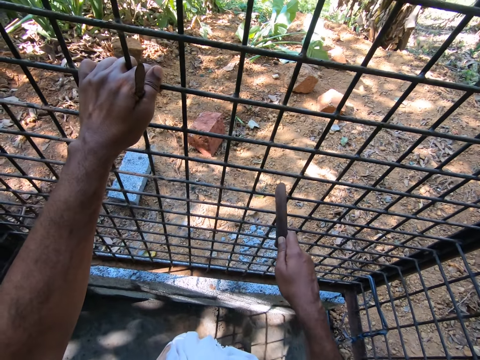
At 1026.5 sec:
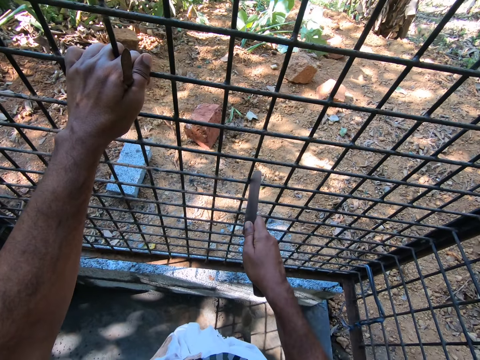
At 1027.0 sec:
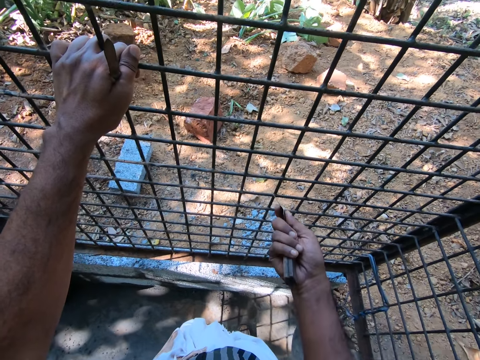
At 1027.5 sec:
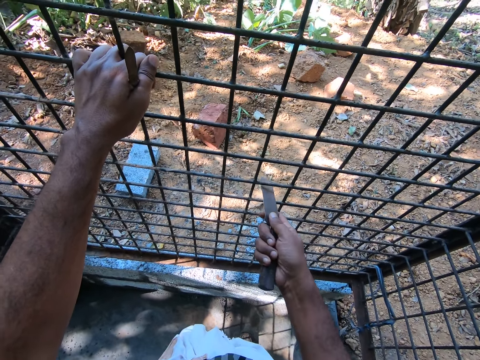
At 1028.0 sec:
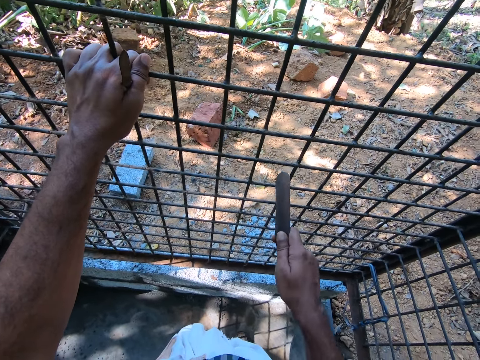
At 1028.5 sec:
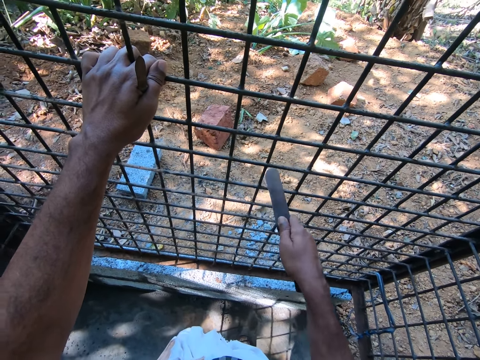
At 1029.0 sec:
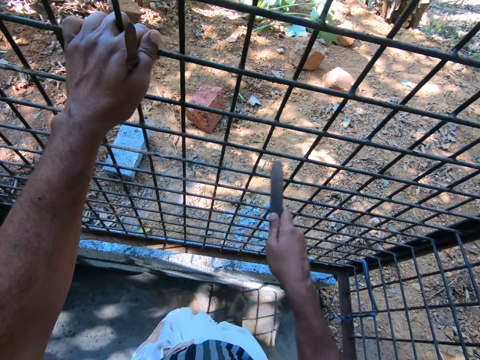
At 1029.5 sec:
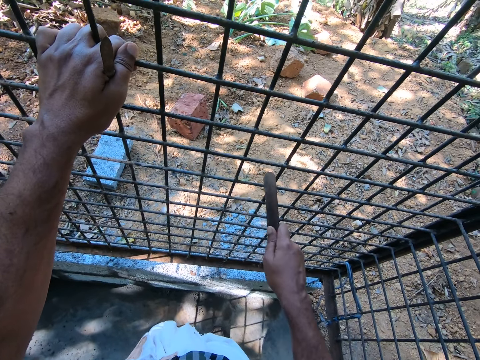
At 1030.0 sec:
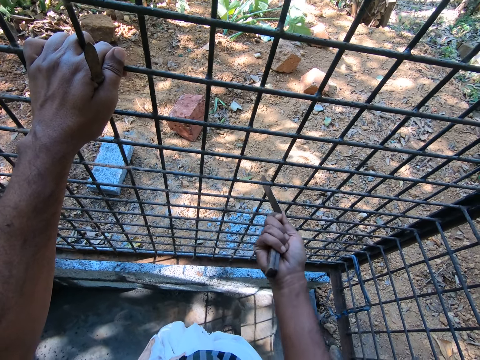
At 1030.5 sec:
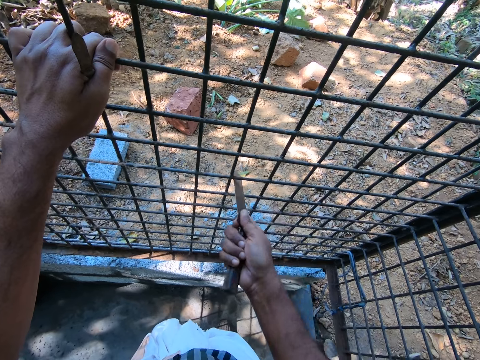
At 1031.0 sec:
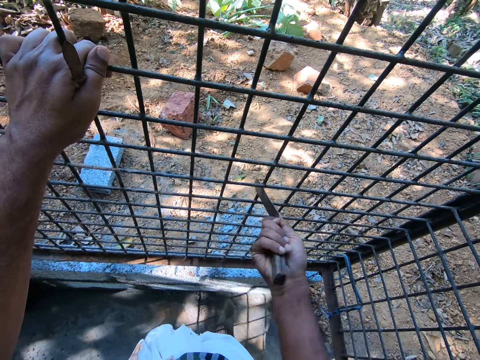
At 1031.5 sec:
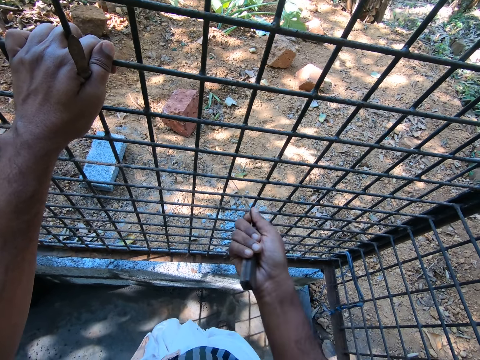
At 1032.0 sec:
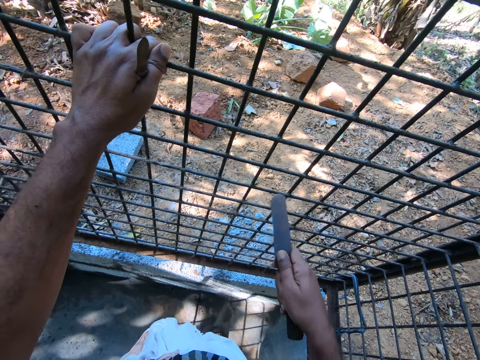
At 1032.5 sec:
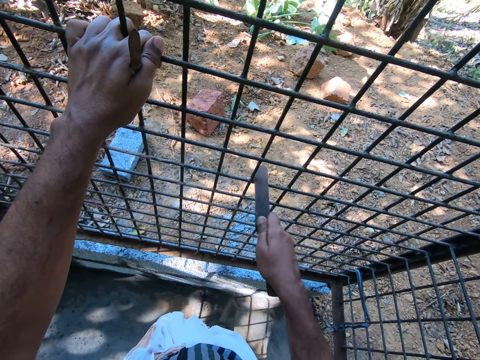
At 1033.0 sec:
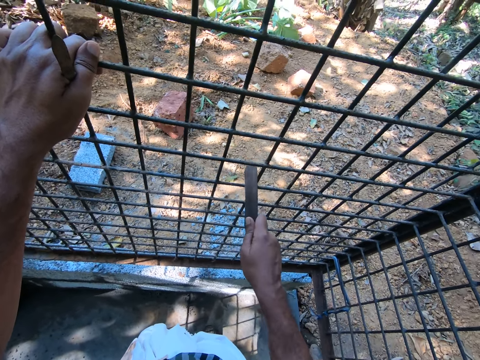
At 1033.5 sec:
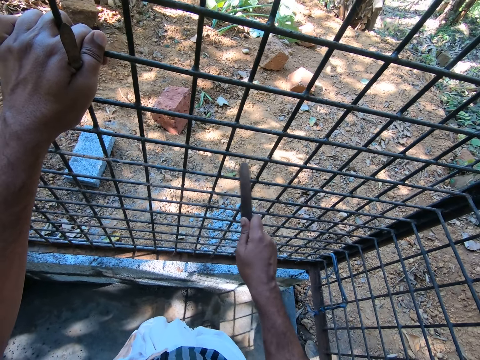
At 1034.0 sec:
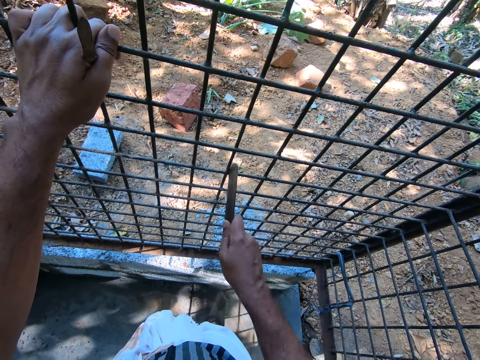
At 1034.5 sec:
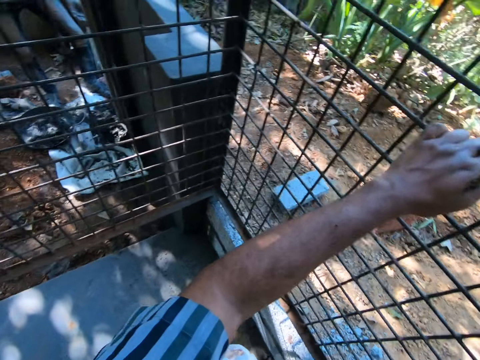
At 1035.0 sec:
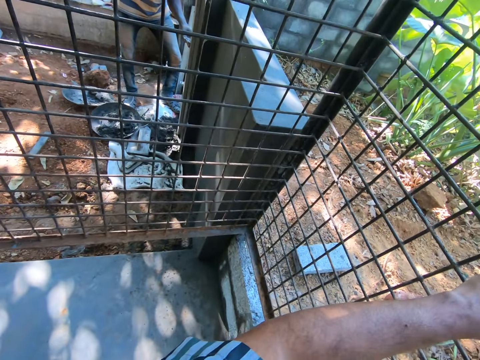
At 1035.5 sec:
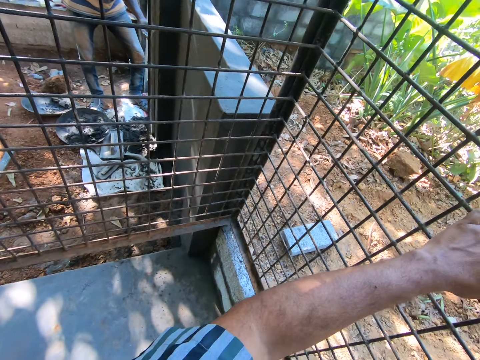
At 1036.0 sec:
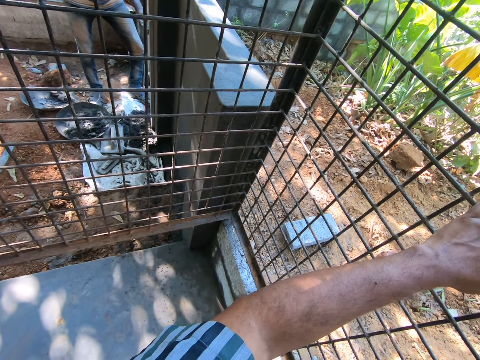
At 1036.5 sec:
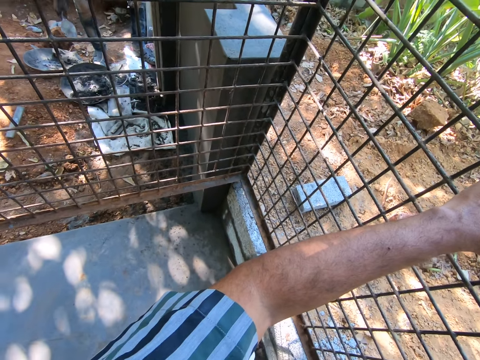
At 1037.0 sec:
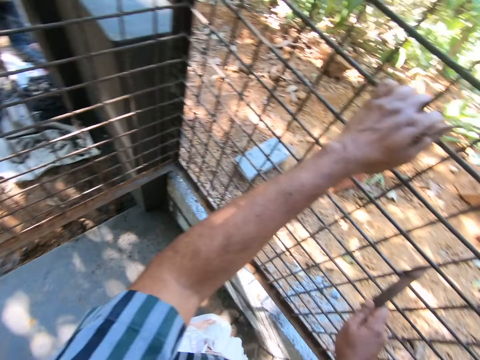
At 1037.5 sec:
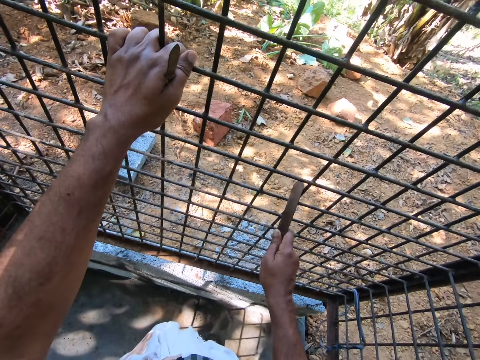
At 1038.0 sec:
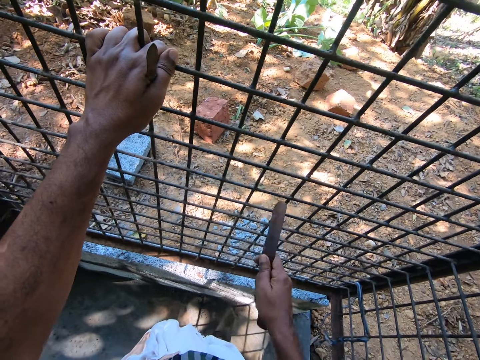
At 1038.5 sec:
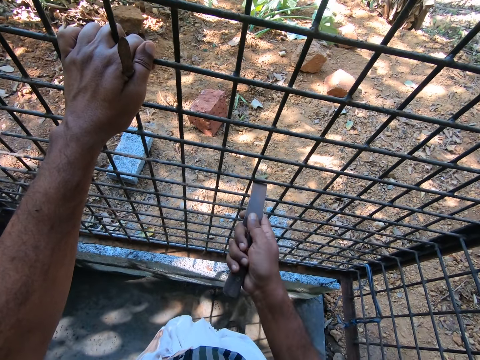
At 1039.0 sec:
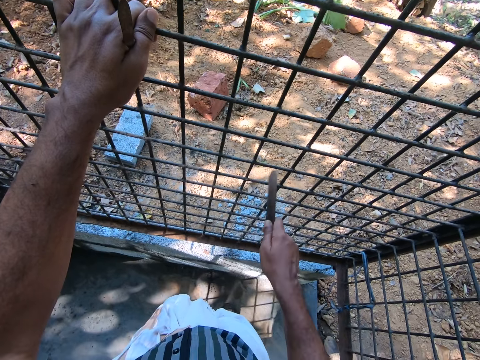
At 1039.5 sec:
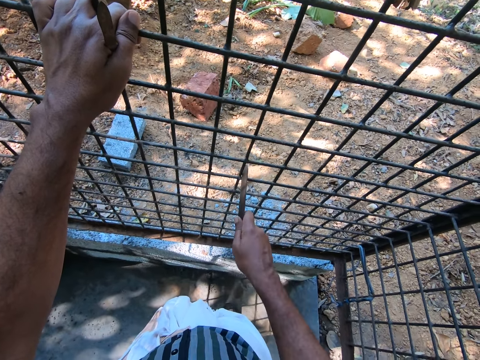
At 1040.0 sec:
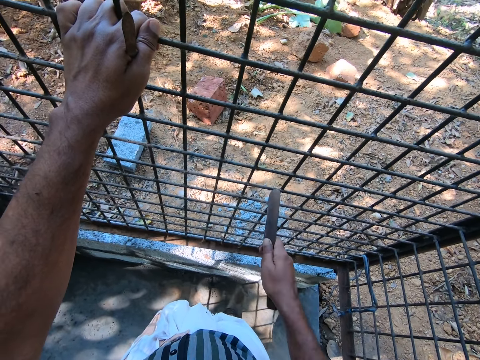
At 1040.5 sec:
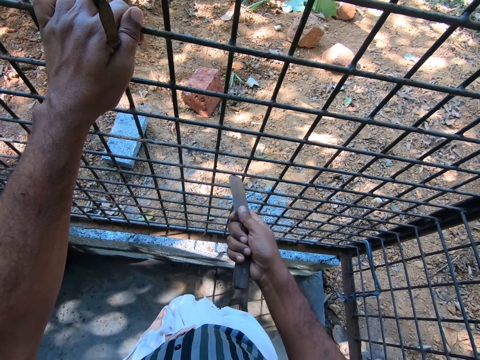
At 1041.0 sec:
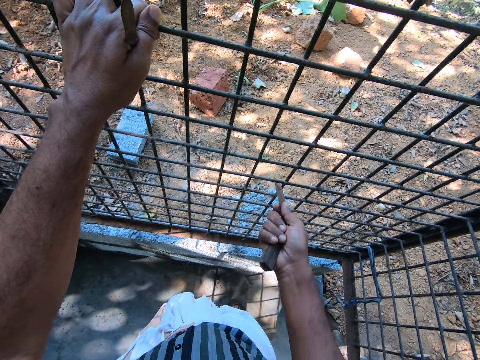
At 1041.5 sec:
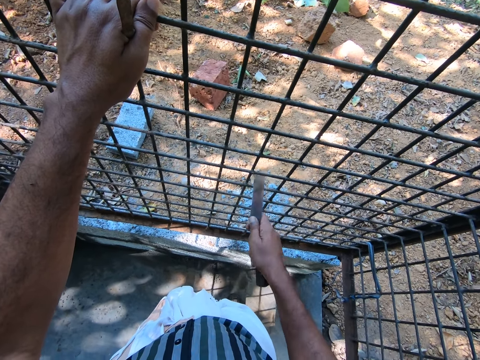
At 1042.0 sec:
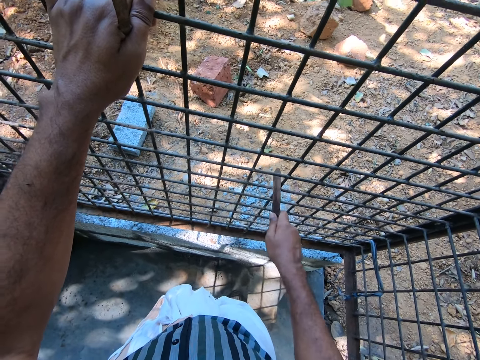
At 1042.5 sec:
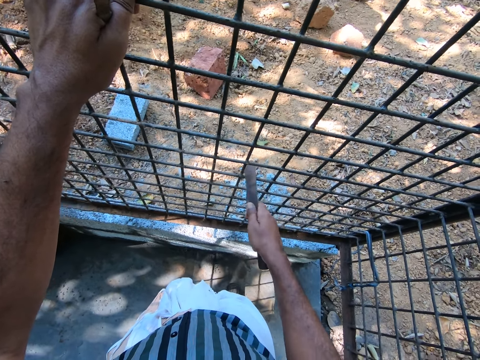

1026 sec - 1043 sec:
The camera wearer scratches the wire mesh with a file. They look around the room. They scratch the wire mesh with the file.

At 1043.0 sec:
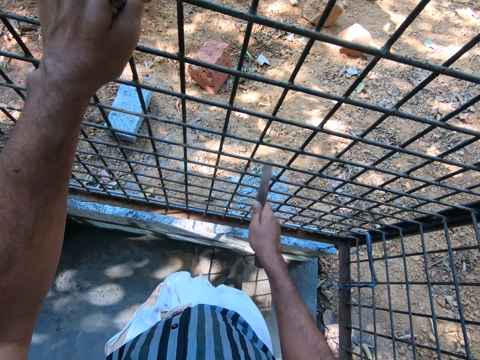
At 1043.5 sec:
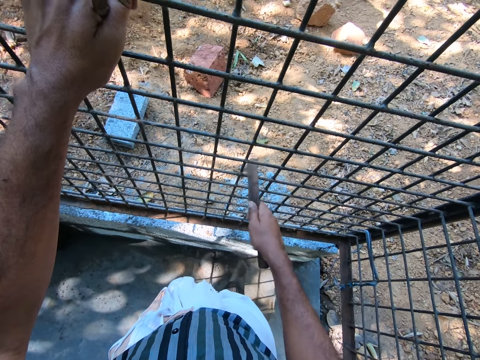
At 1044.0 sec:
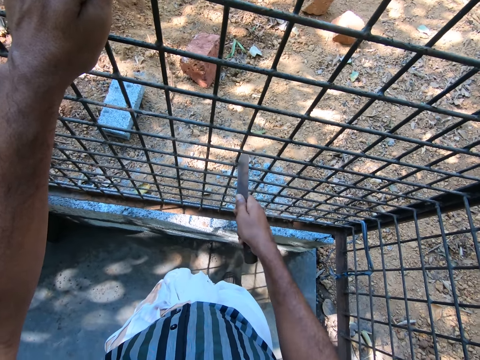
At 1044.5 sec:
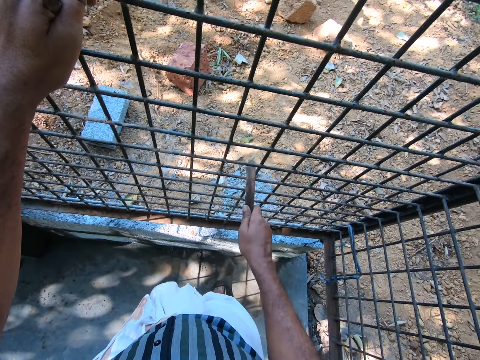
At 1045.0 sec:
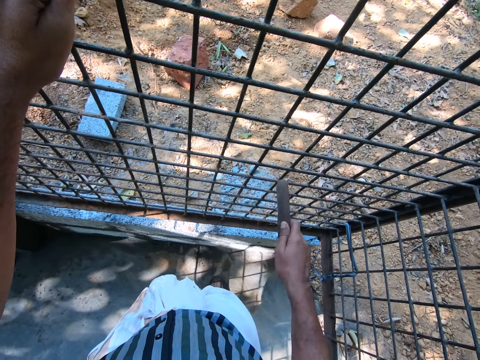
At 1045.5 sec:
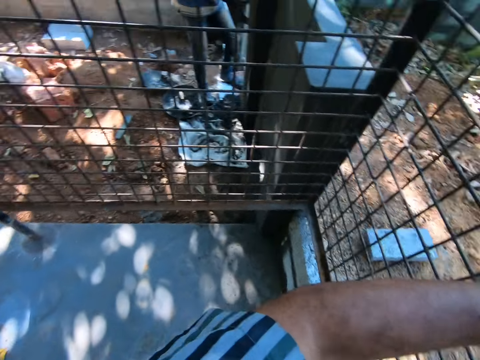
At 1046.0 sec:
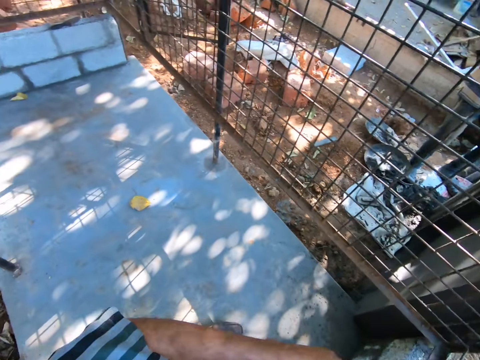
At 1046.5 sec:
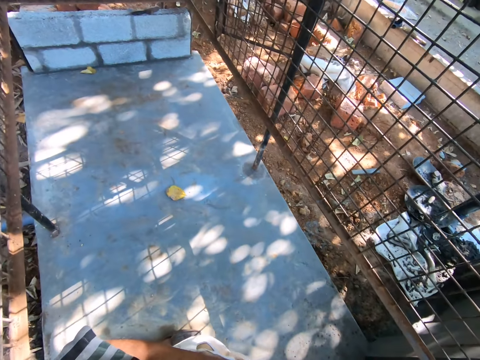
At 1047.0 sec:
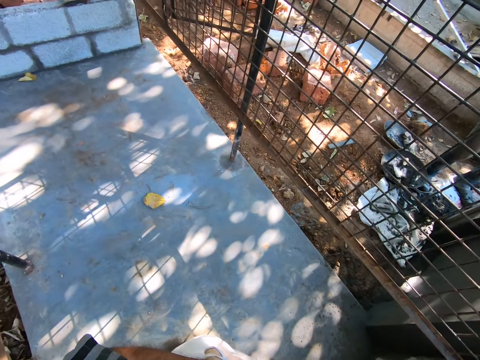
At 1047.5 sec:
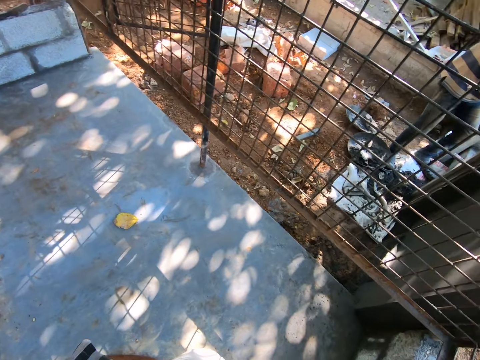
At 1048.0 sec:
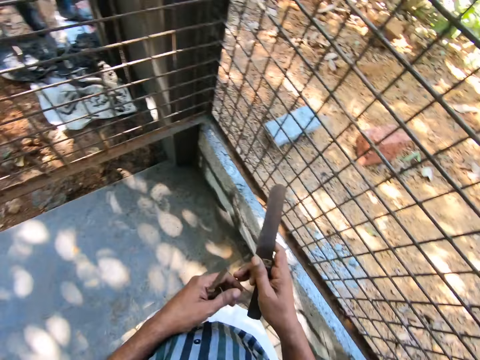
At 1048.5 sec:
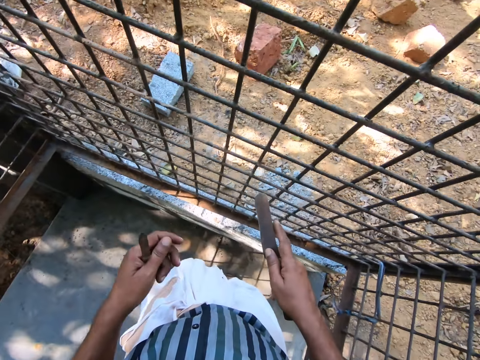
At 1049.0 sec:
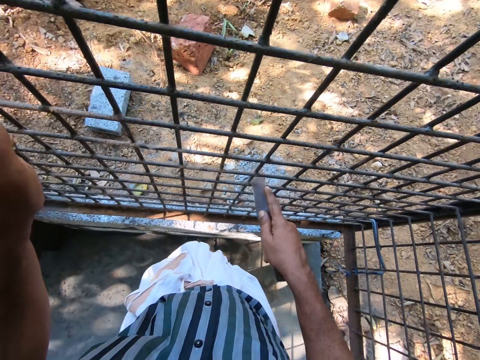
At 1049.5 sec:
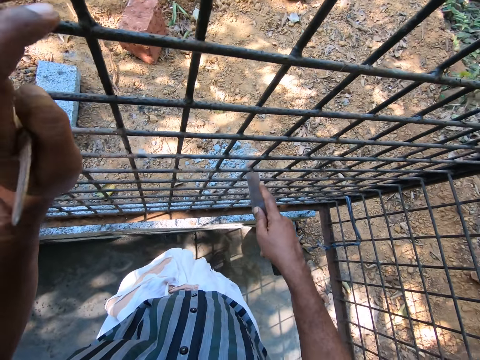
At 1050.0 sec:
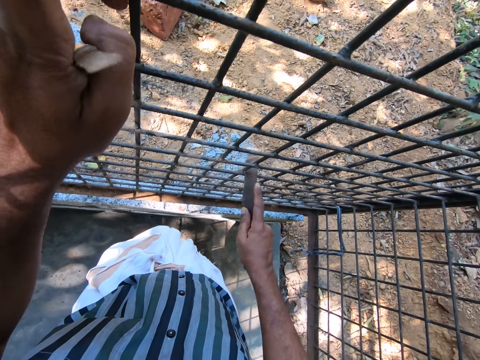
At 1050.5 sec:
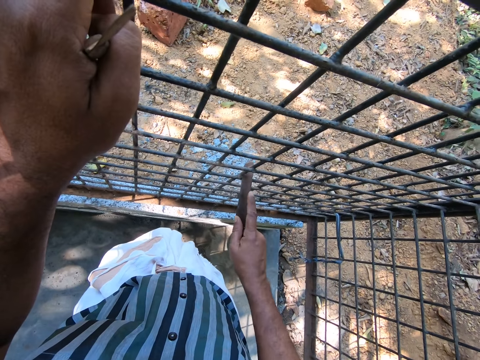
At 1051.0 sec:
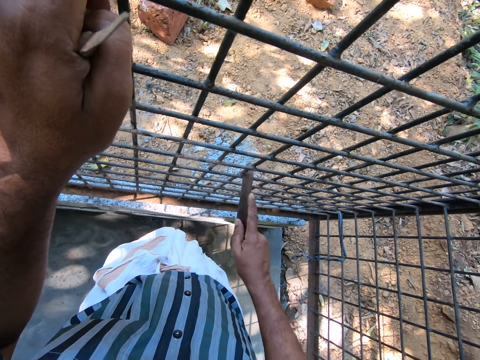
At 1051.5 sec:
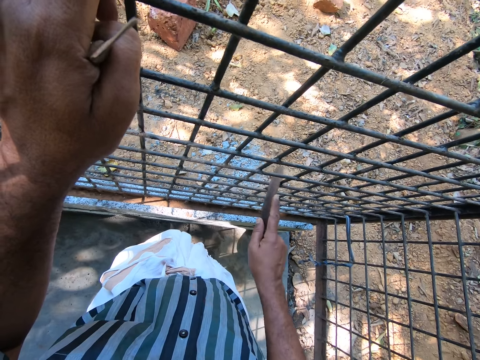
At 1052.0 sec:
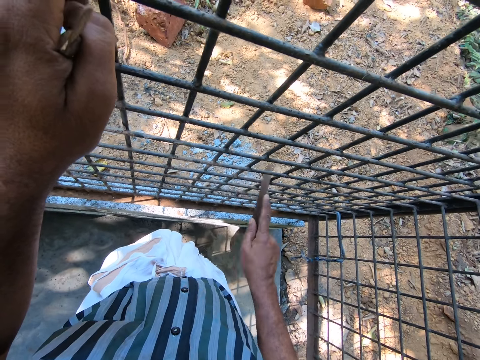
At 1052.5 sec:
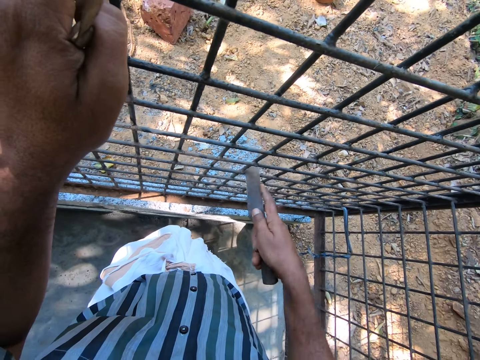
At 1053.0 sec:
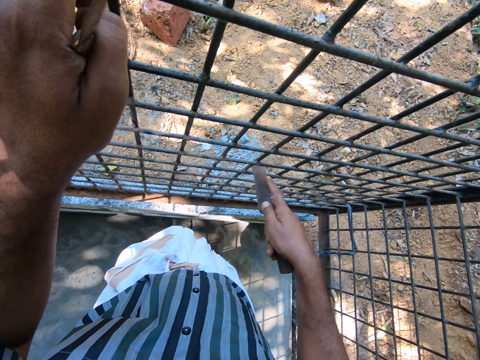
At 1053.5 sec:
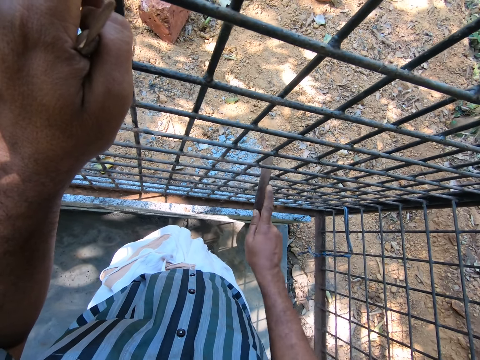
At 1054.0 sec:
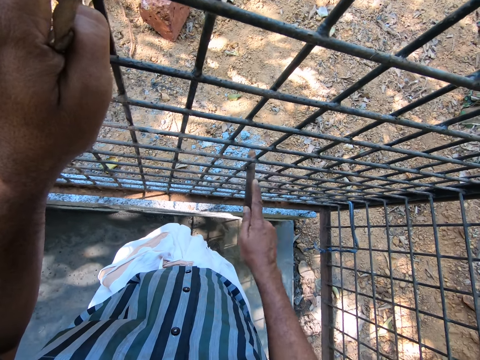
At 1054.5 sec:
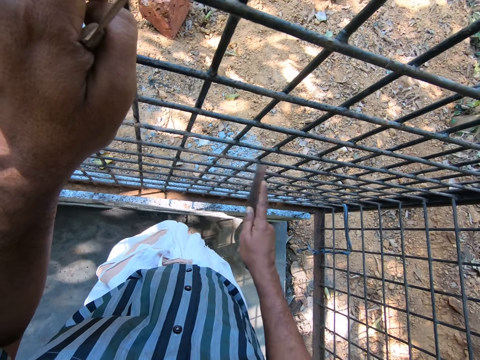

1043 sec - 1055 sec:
The camera wearer turns around. They look around the room. They hold the wire mesh with the left hand. They scratch the wire mesh with a file.
